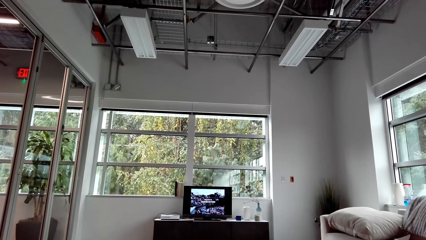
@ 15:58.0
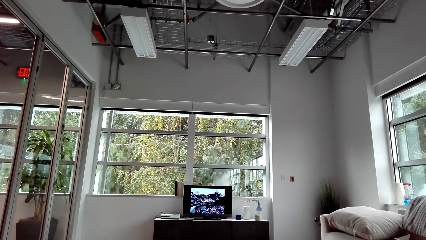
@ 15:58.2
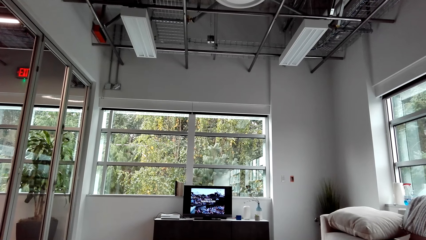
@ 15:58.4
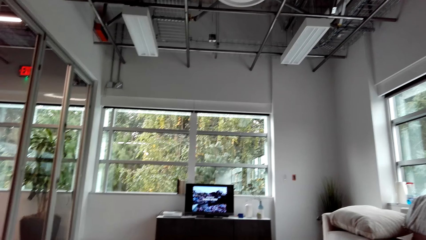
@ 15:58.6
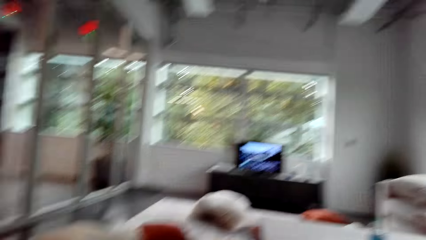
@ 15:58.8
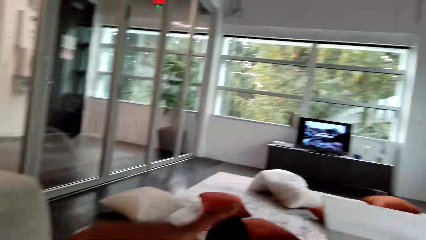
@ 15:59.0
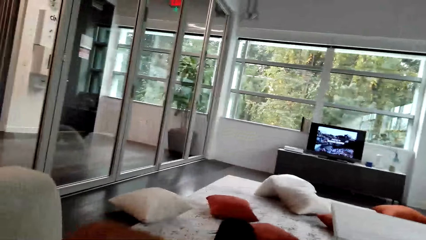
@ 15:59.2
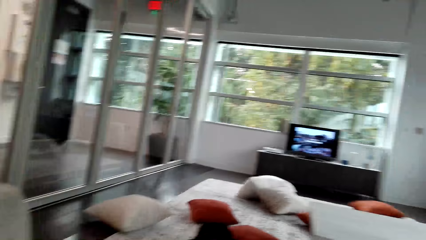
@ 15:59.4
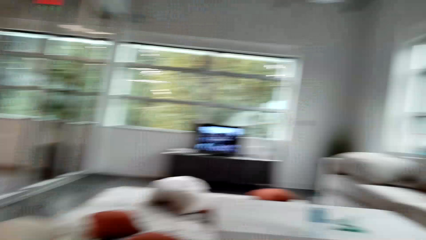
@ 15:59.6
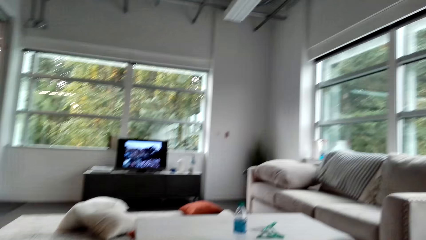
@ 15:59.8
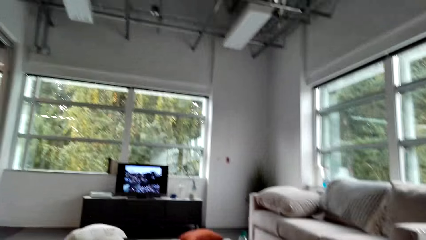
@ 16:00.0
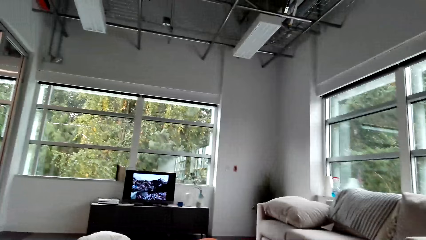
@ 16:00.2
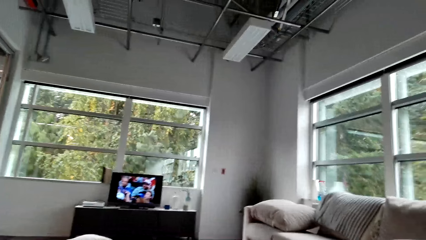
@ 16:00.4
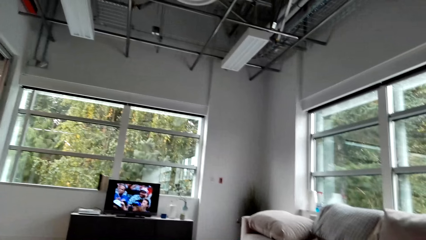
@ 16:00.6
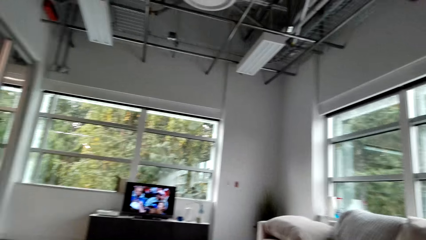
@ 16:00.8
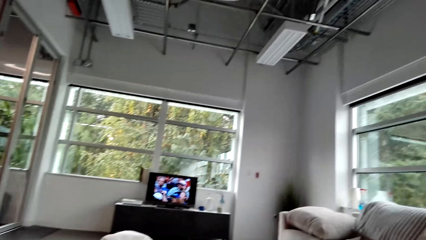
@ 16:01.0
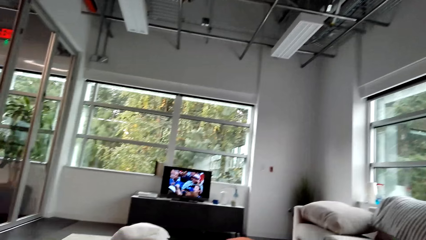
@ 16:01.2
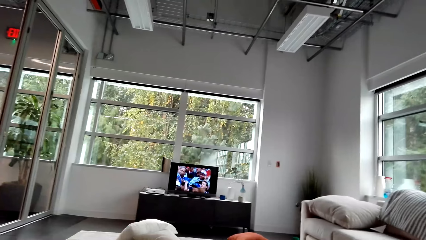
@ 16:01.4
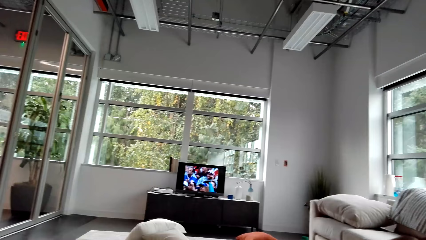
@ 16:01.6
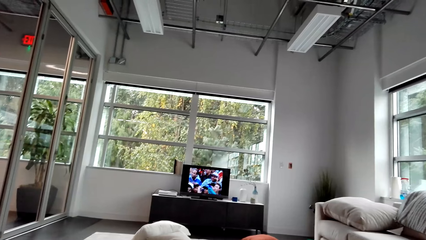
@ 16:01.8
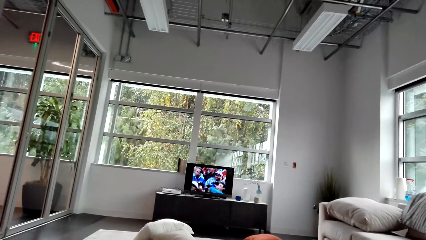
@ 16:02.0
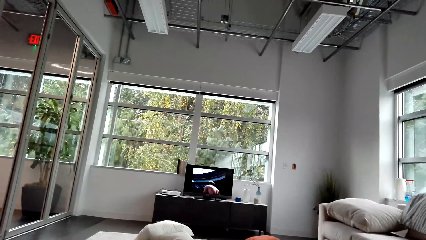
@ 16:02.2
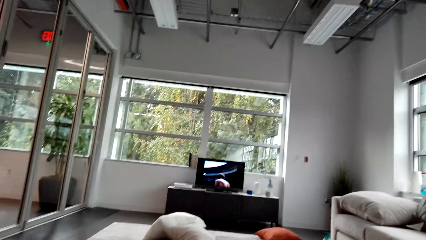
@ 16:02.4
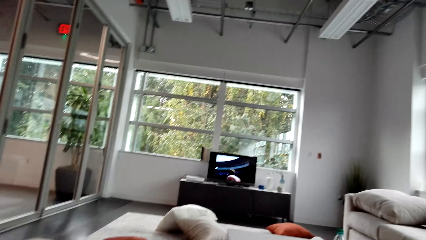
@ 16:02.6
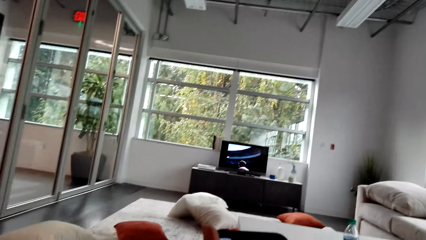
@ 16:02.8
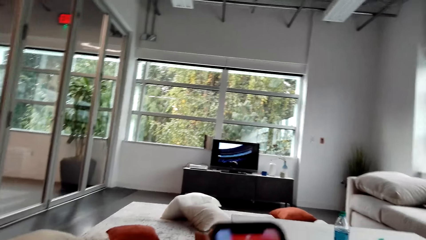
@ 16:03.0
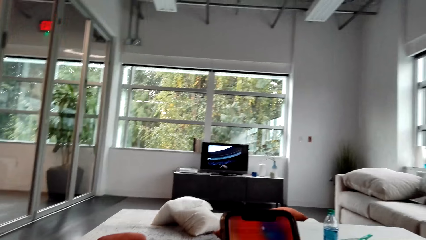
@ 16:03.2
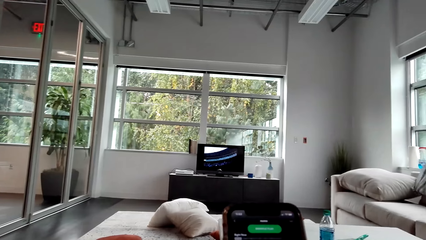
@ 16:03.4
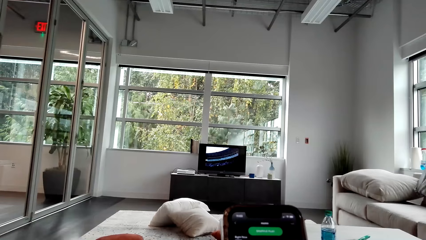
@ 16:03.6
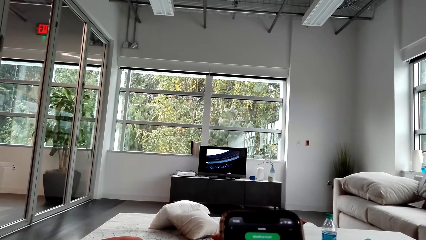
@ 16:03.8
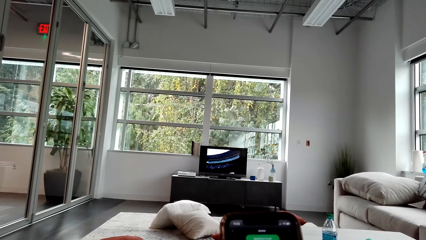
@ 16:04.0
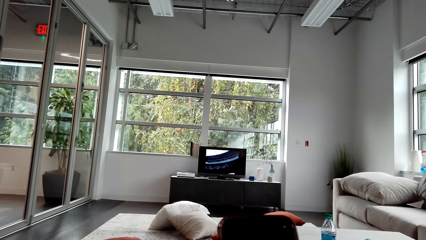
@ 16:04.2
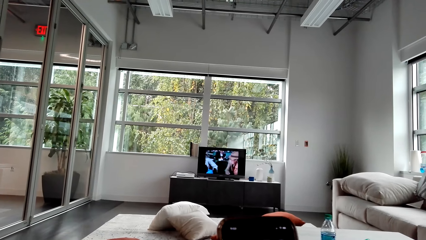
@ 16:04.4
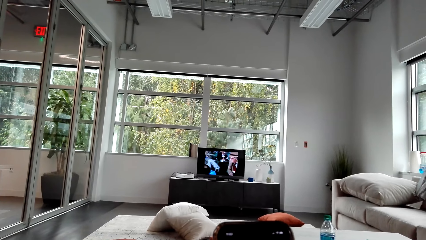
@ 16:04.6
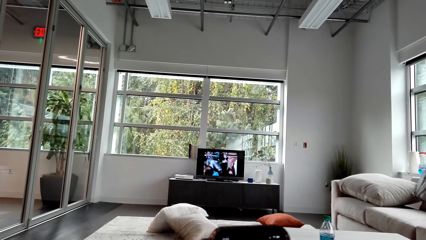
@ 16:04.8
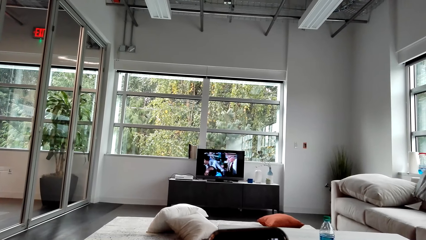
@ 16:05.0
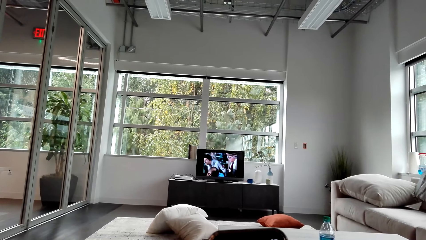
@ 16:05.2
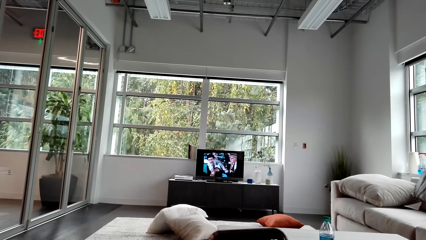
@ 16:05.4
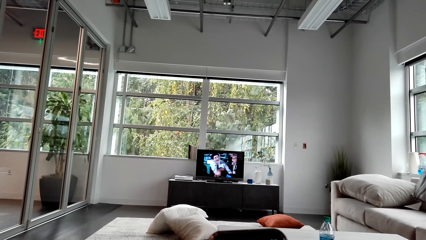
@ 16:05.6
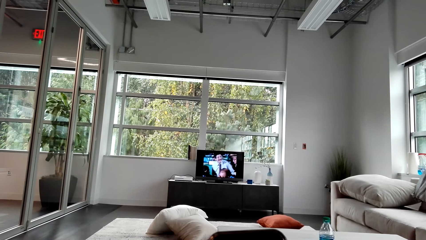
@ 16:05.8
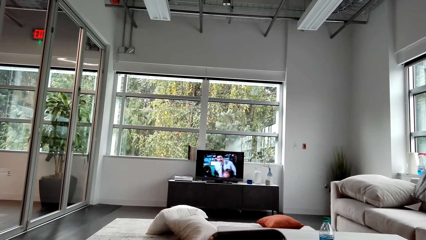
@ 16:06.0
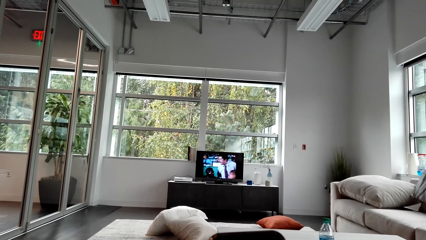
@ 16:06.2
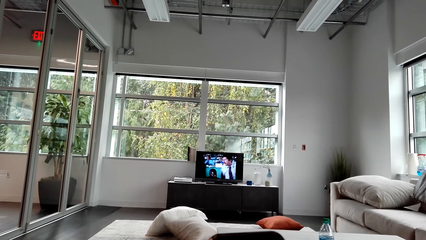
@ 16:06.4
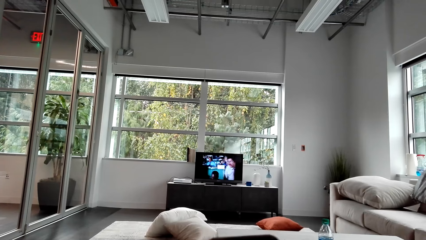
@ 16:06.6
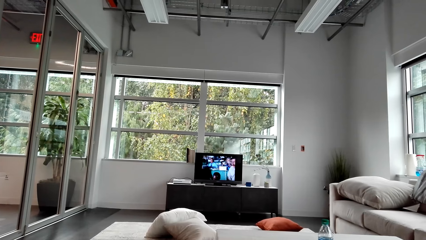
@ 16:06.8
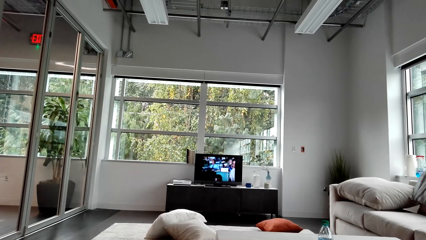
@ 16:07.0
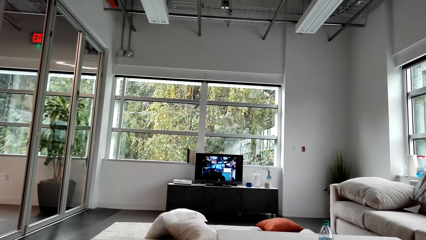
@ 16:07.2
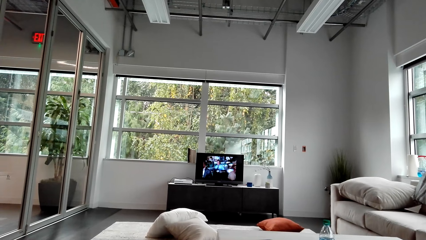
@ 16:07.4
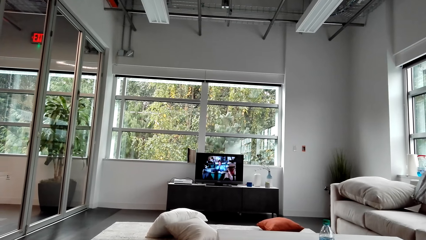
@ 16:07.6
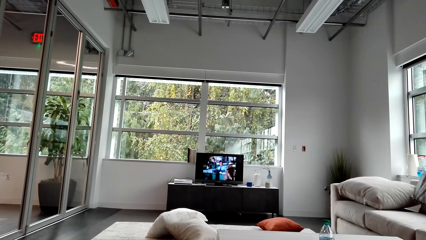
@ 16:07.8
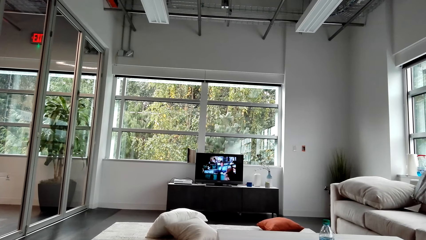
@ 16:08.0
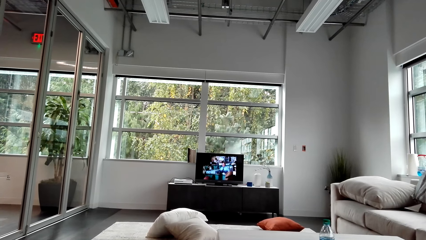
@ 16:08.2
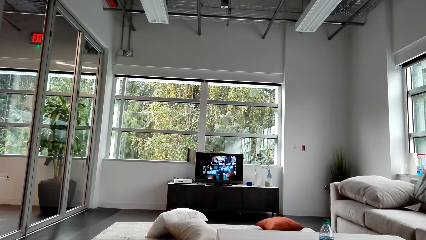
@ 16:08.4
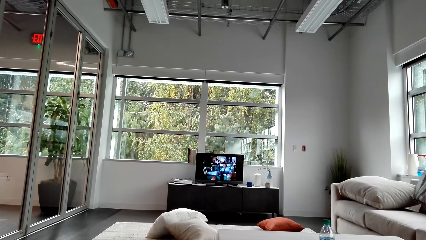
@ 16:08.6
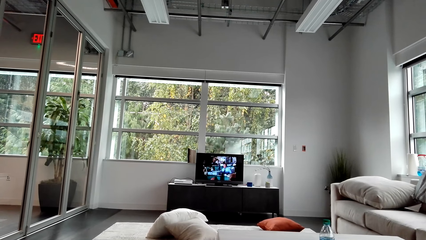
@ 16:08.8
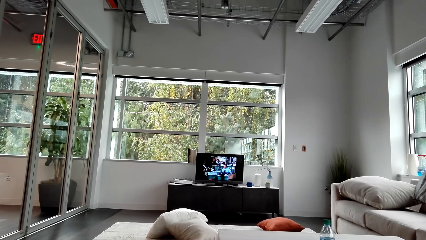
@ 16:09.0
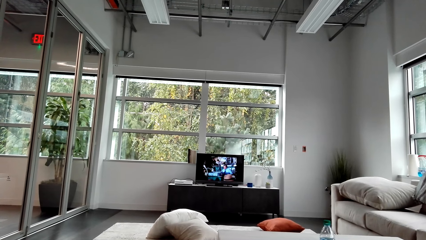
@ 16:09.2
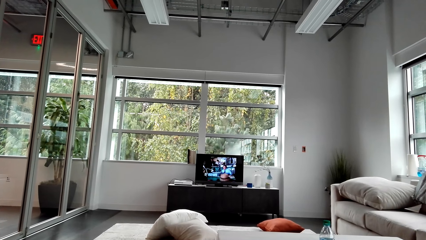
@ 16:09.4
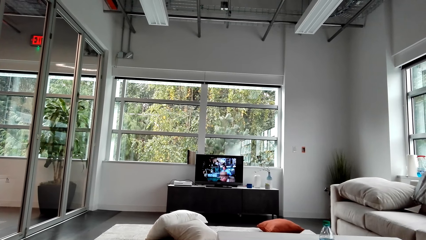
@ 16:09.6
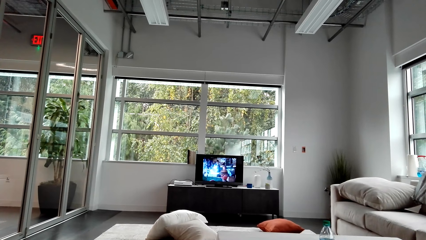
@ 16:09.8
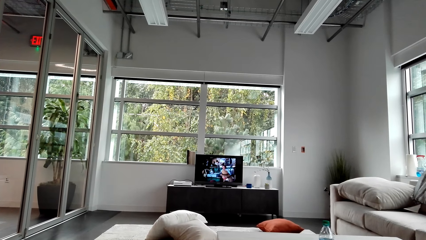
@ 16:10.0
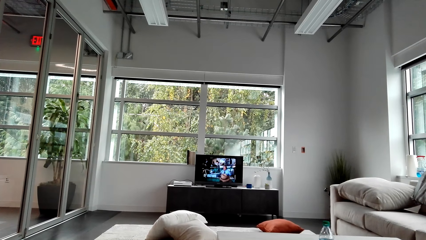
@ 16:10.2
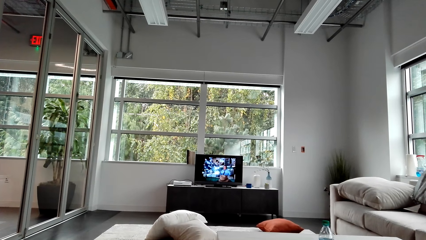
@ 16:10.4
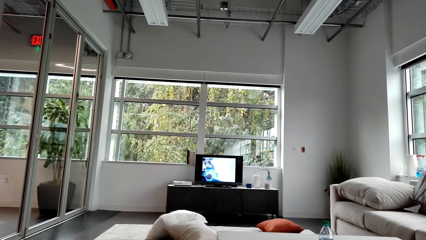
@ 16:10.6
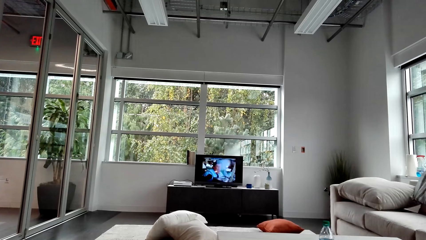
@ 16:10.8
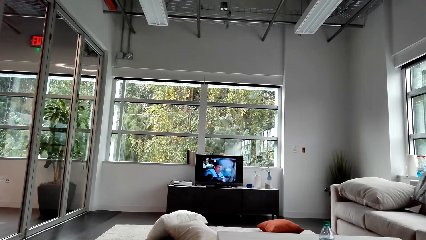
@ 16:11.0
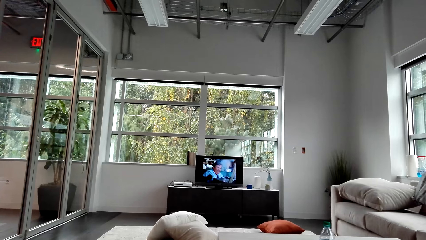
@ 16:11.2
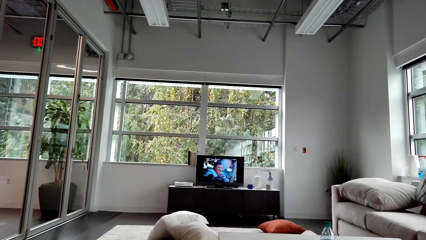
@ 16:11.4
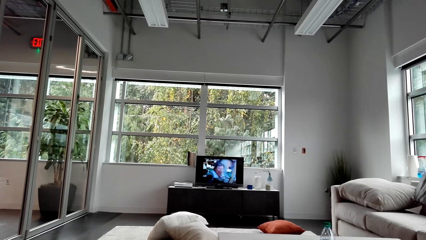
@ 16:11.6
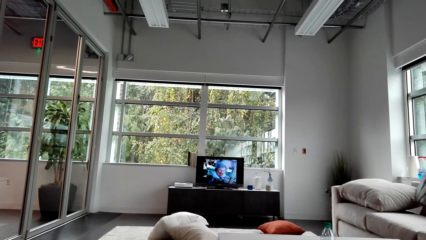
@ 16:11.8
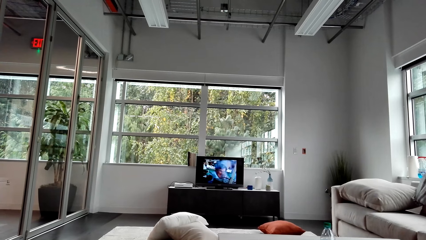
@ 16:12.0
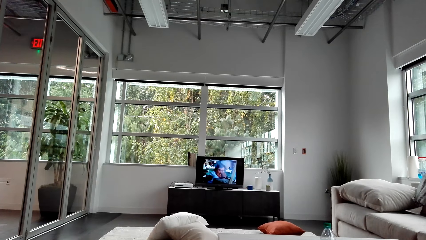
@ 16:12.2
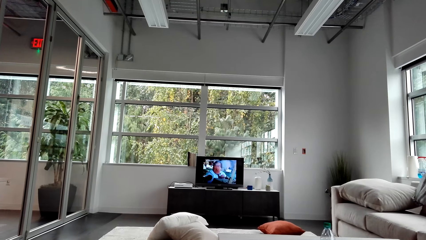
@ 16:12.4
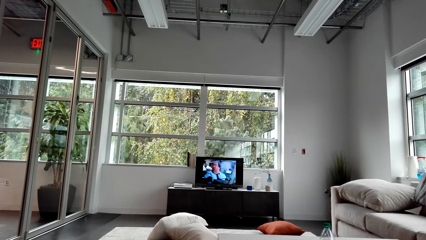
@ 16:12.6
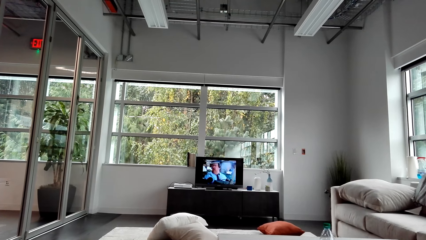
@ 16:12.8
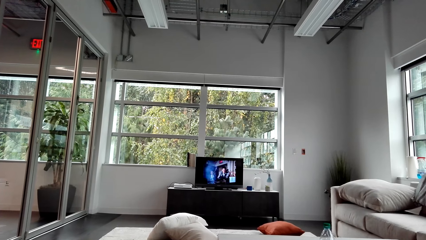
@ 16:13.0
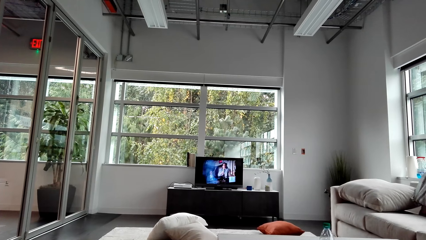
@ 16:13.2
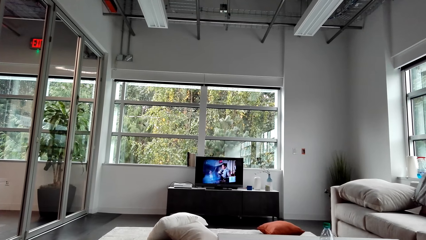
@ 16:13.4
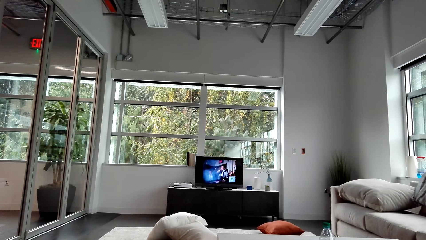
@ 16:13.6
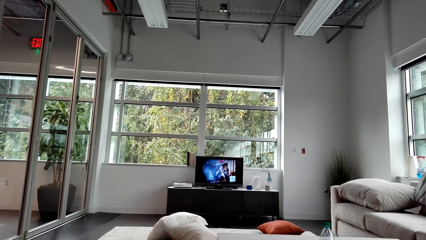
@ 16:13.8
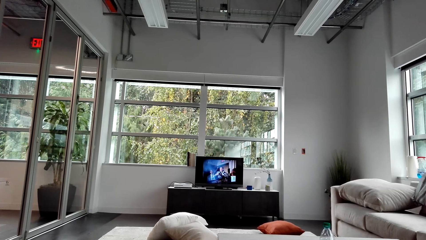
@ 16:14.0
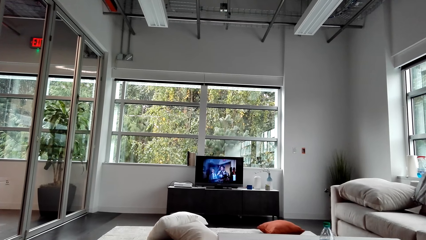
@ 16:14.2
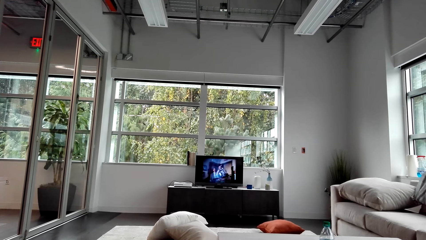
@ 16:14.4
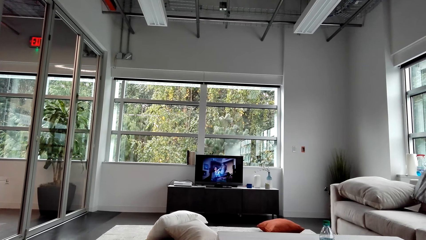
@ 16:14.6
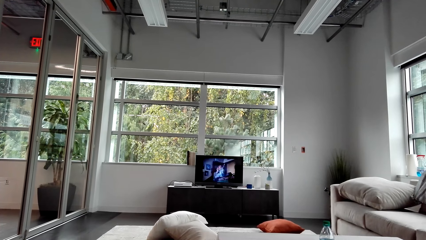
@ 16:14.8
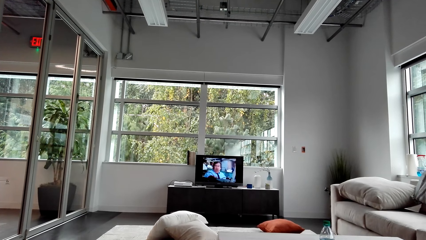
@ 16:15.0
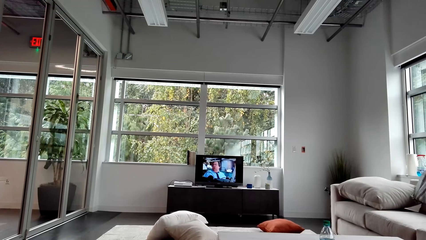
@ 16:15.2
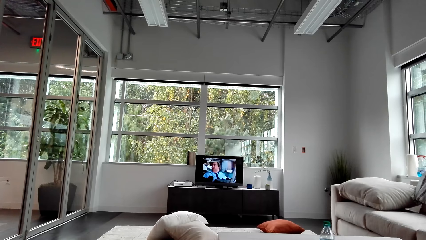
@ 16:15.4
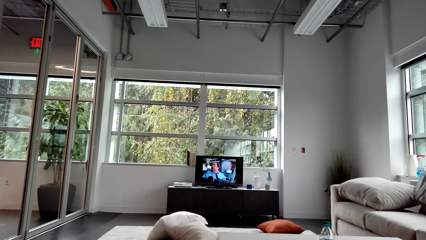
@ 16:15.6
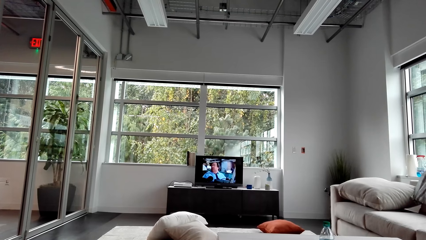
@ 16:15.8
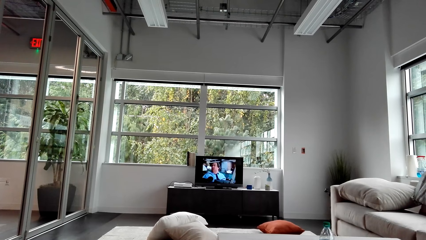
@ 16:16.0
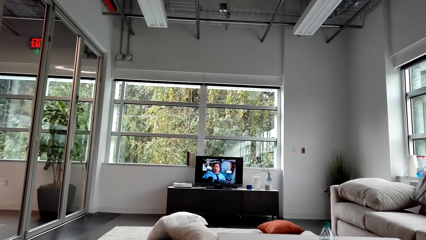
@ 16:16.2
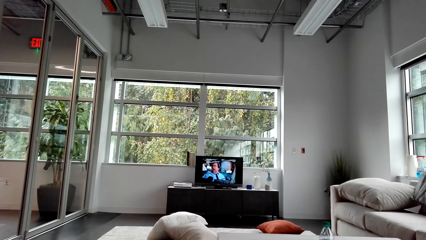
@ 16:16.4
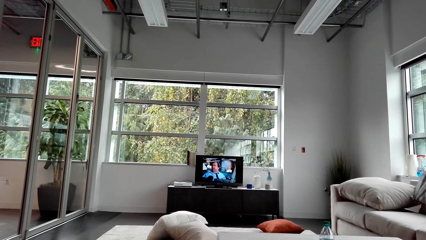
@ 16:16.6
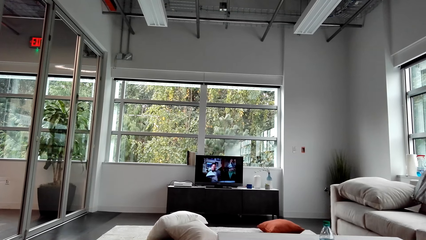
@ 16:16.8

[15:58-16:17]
The camera wearer moves their hand. They watch television. They use a phone. They take out the phone. They watch television.
